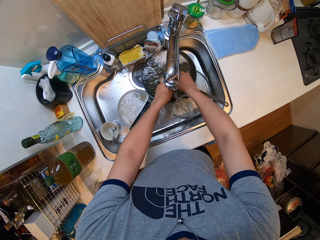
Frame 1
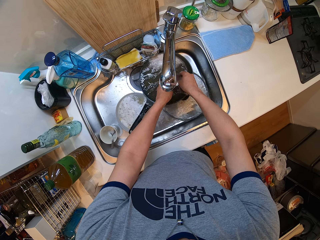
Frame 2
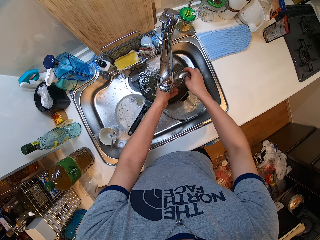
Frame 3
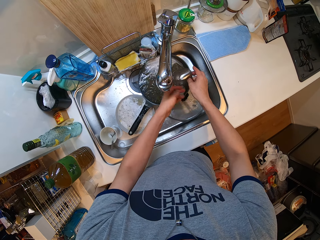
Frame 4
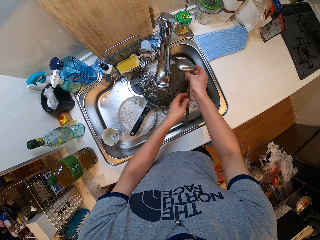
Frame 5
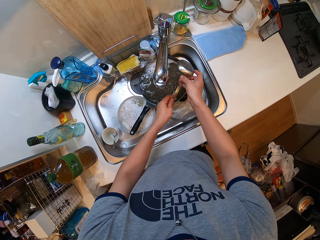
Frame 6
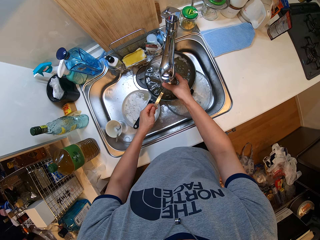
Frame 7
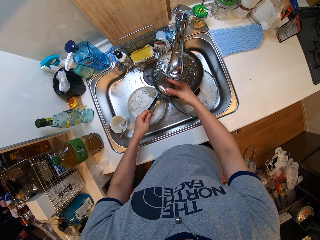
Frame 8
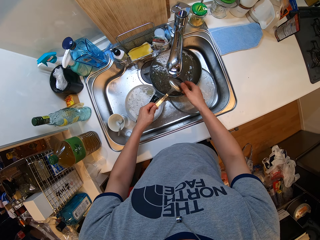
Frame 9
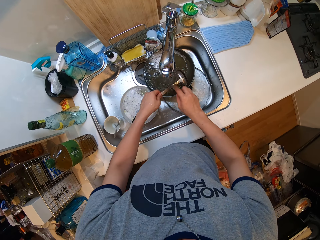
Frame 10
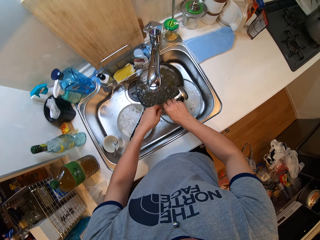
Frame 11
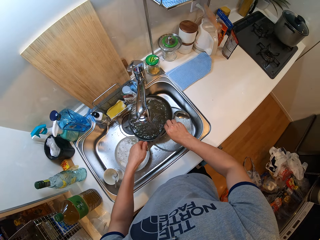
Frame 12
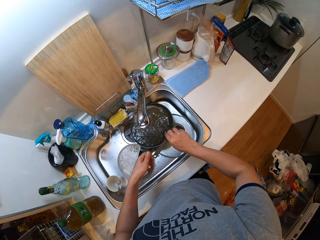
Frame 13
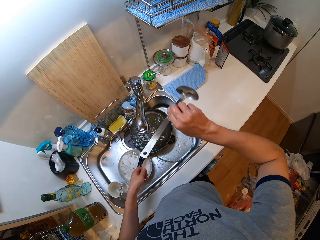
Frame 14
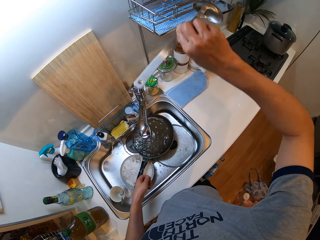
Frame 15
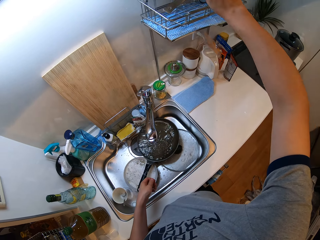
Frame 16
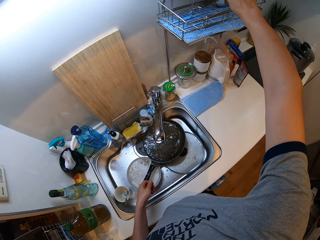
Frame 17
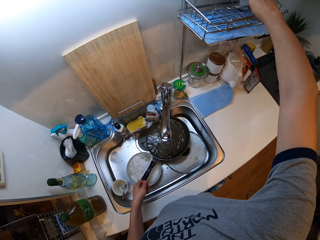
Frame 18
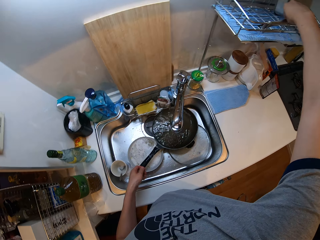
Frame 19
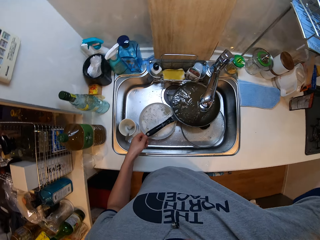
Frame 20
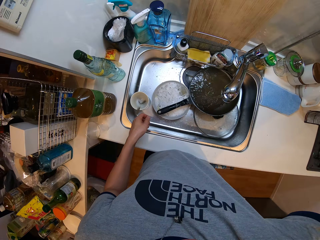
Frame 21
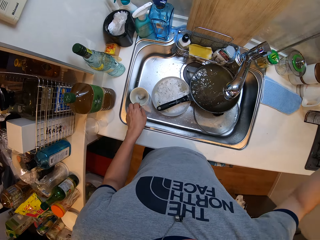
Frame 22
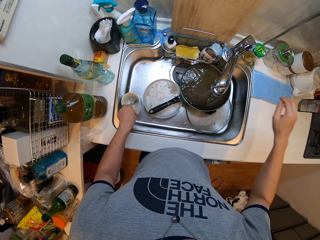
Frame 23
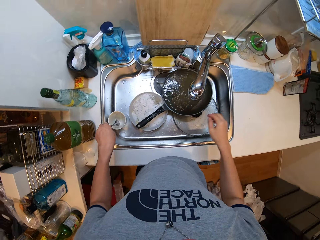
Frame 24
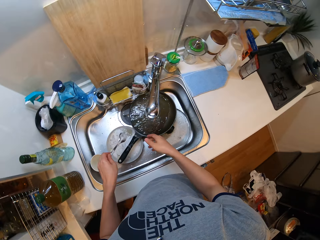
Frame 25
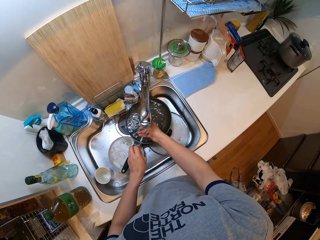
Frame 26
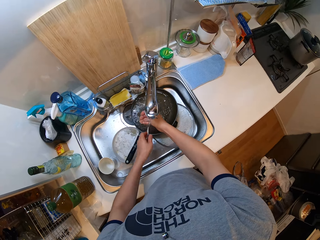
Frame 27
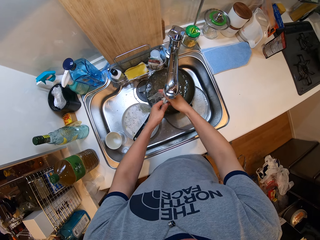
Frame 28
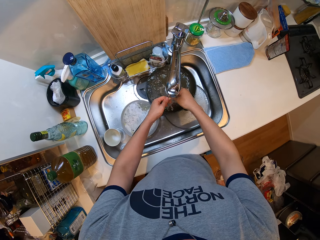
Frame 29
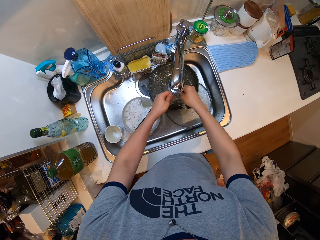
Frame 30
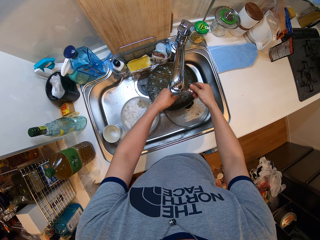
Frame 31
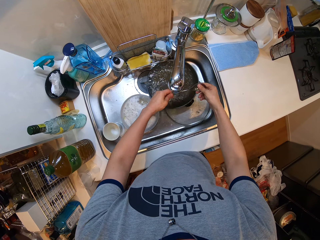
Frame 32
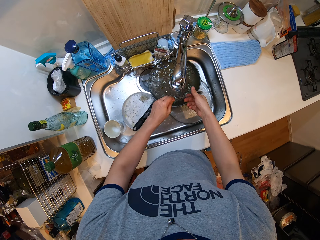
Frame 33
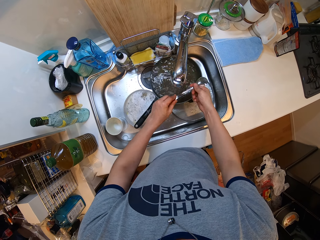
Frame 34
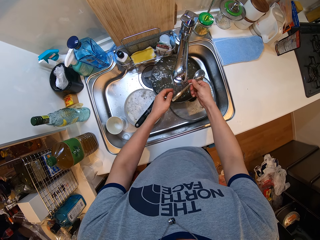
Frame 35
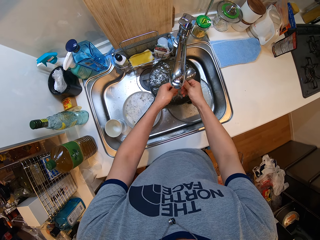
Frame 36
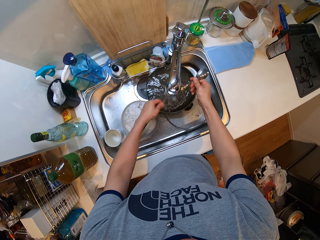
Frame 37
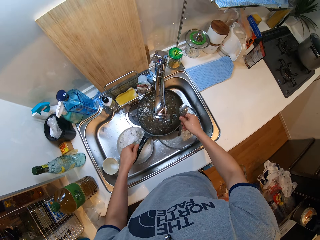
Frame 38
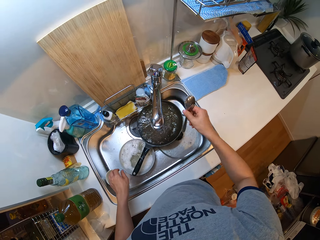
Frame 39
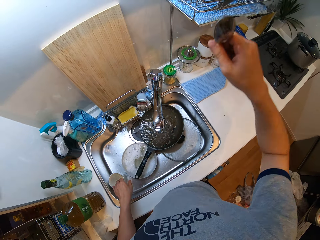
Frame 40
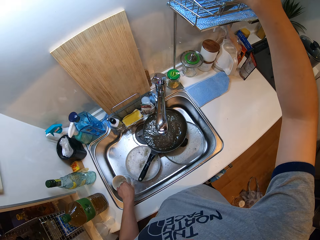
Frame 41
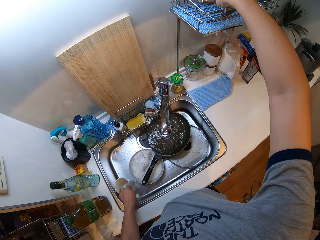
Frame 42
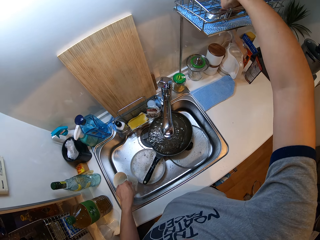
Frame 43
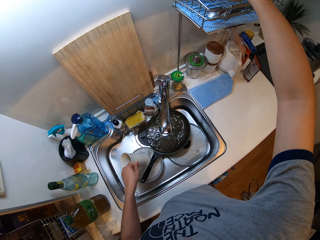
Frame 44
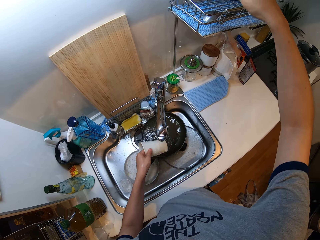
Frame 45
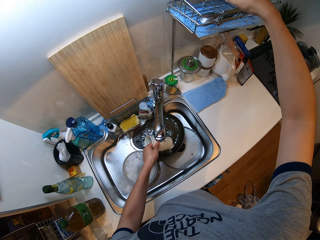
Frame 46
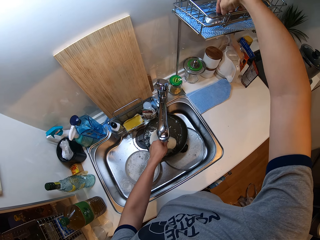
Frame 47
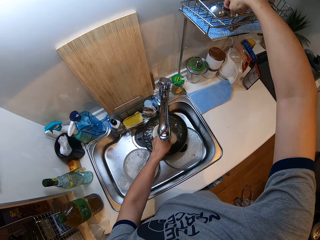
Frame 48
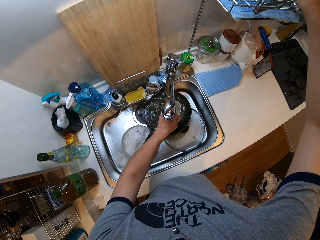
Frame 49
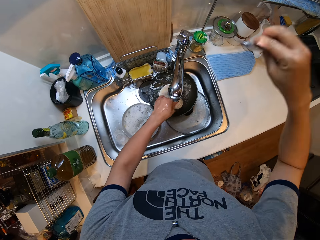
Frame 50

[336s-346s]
The camera wearer puts the gravy ladle or cooking spoon in the plate rack. They rinse the table spoon with water in the cup. They put the table spoon in the plate rack. They rinse a cup with water.

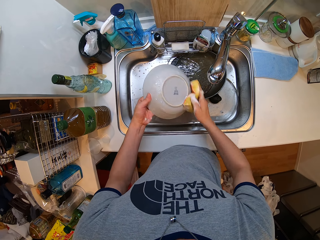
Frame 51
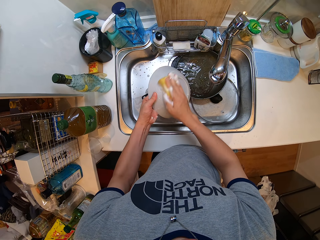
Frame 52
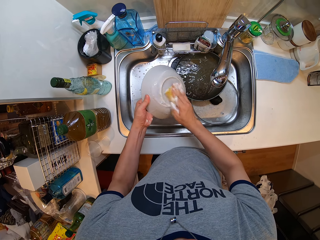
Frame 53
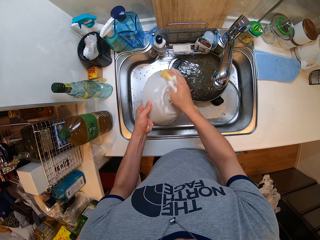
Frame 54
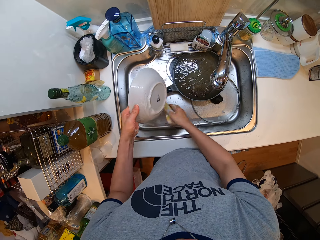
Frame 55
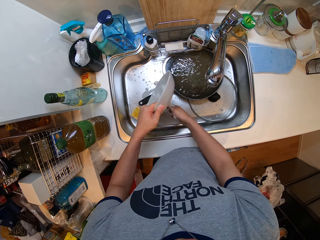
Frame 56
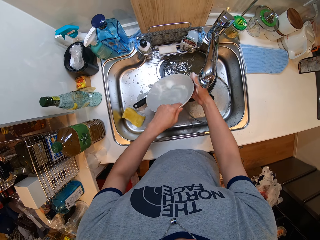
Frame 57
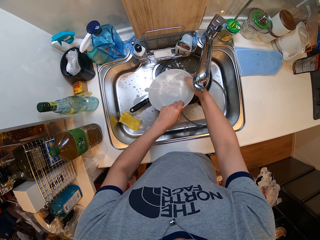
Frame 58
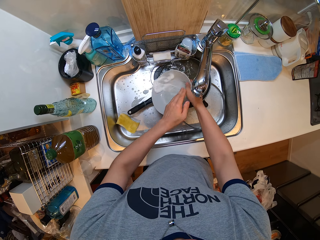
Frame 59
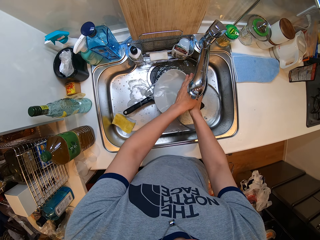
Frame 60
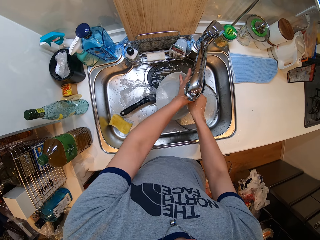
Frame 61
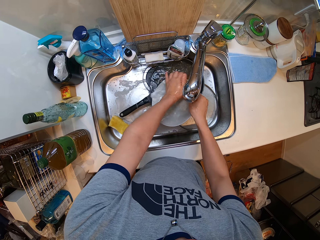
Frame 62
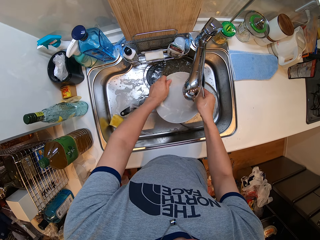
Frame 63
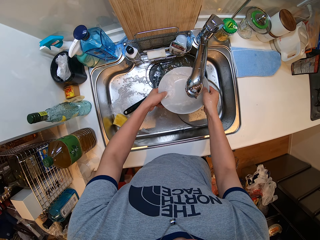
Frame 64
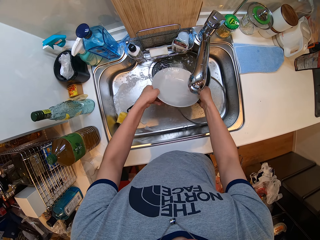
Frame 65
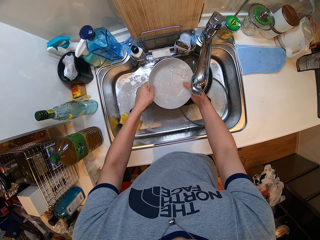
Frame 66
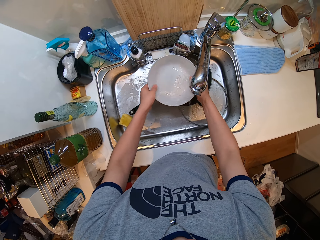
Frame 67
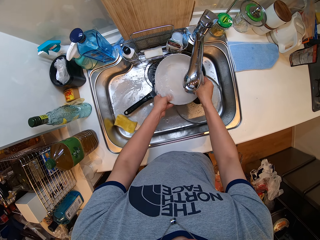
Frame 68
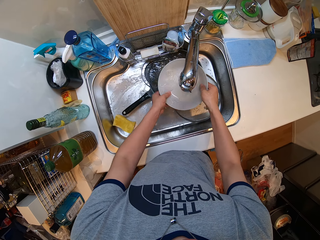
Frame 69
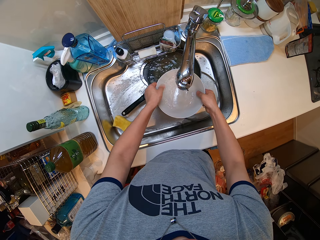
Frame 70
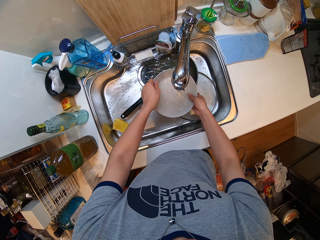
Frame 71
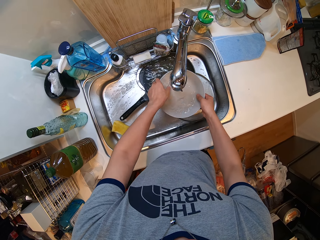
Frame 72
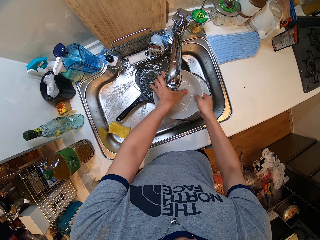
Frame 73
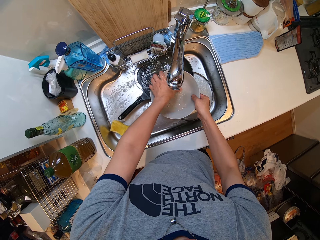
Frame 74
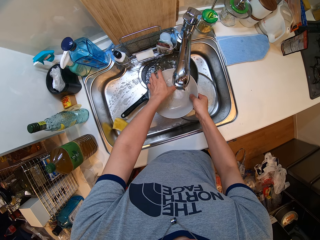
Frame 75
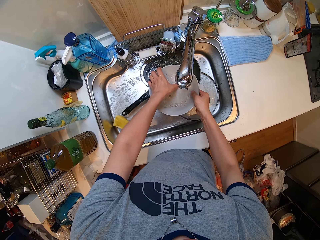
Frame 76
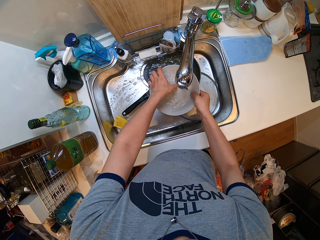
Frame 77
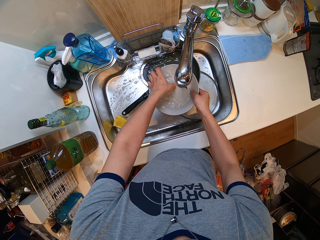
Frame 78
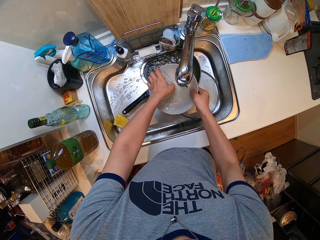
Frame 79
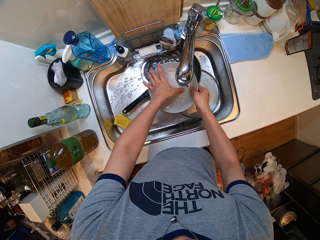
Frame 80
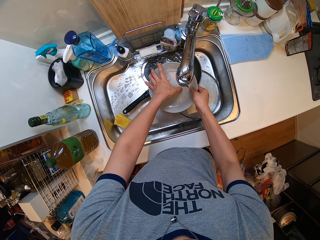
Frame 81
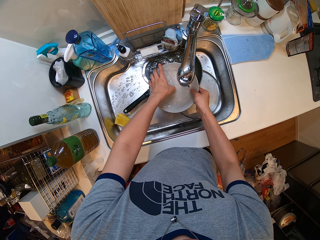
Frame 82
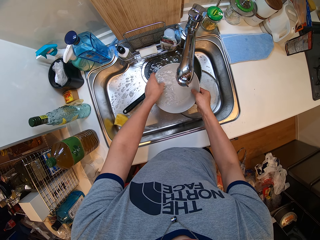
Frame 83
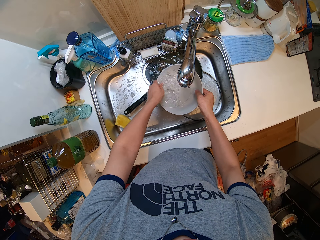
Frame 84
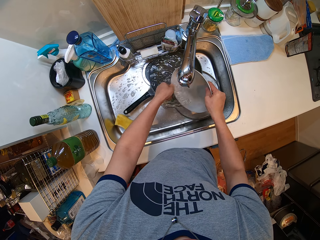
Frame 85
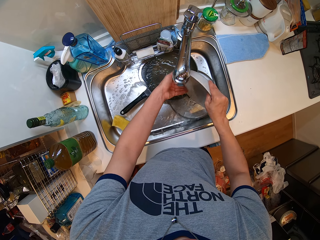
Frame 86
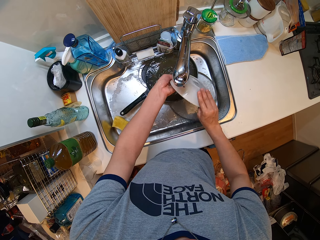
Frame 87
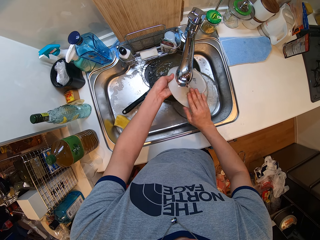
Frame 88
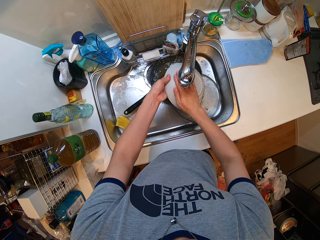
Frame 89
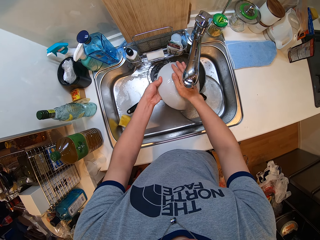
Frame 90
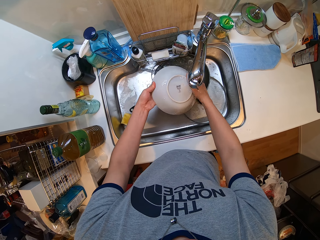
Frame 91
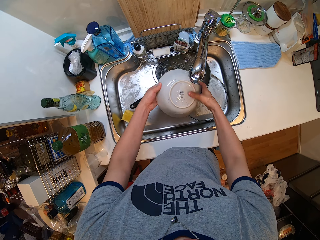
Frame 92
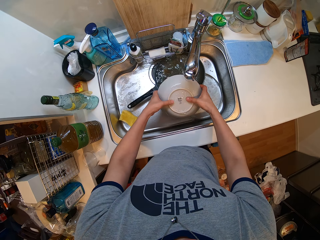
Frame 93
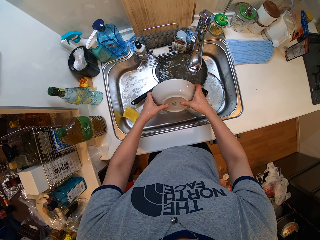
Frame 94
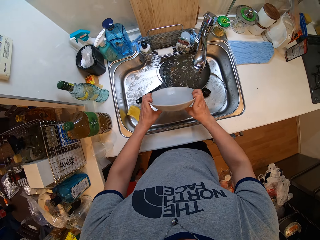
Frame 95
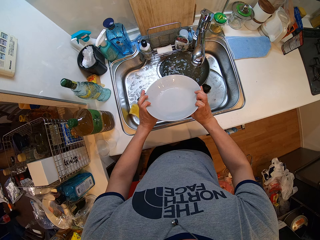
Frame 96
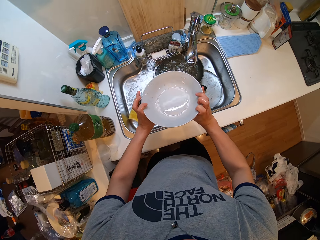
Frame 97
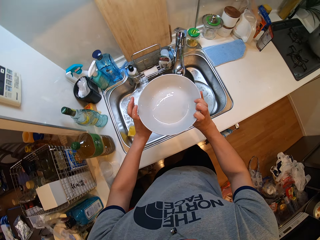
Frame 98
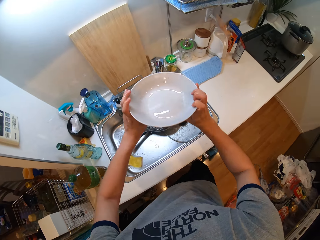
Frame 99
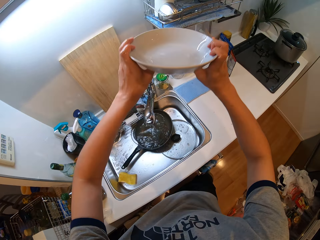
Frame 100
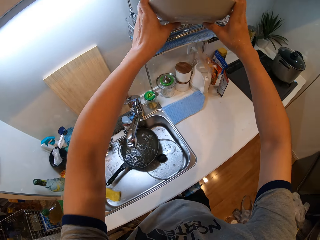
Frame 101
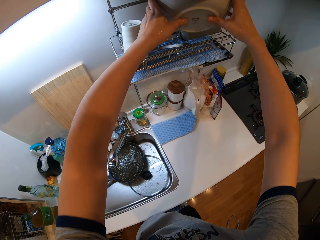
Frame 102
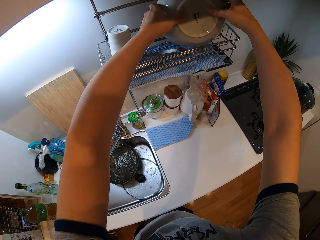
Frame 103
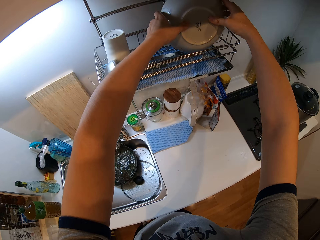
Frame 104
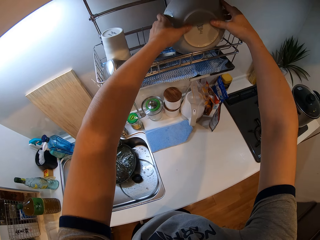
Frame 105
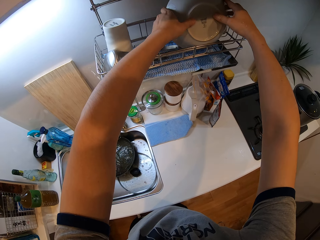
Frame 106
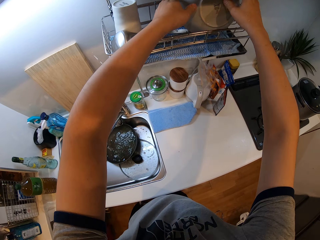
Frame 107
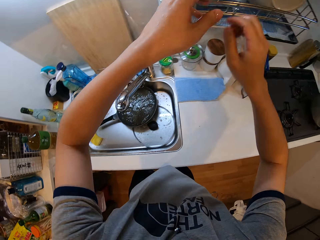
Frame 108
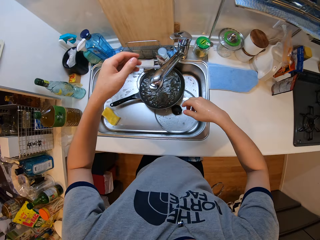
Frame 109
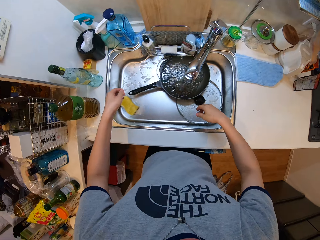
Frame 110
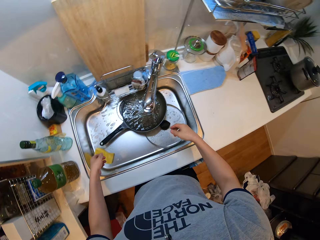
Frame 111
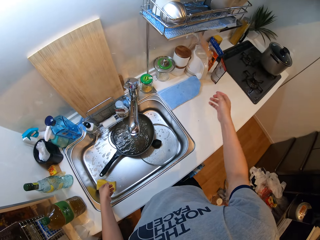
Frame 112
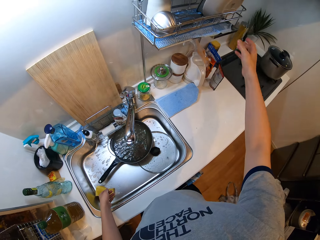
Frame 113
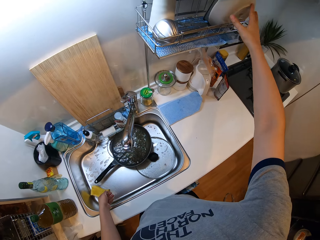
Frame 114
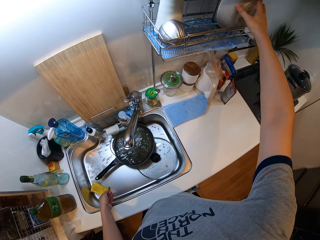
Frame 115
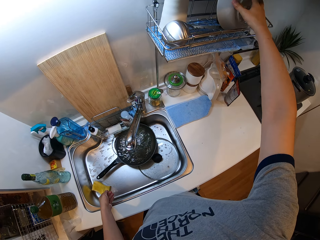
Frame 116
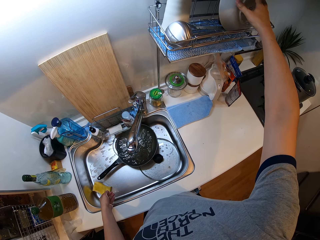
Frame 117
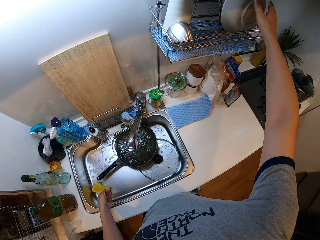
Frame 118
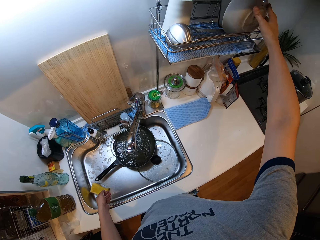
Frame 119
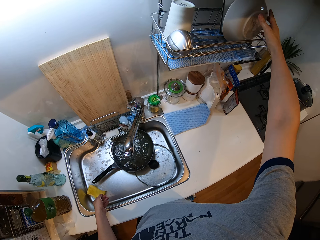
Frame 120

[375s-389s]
The camera wearer rinses a plate or bowl from the tap. They put the plate in the plate rack.
